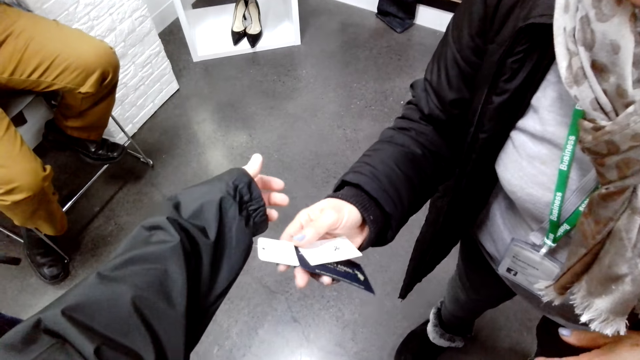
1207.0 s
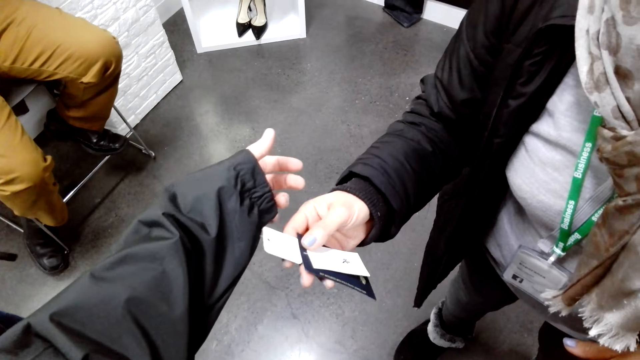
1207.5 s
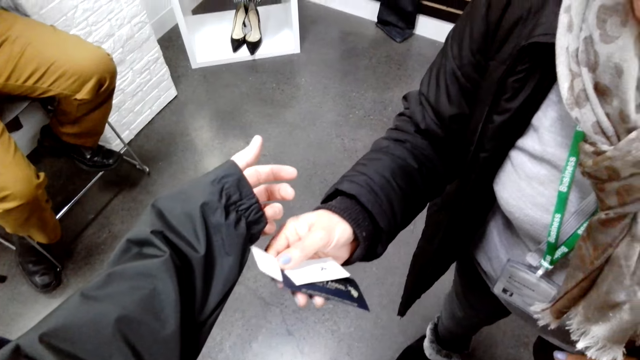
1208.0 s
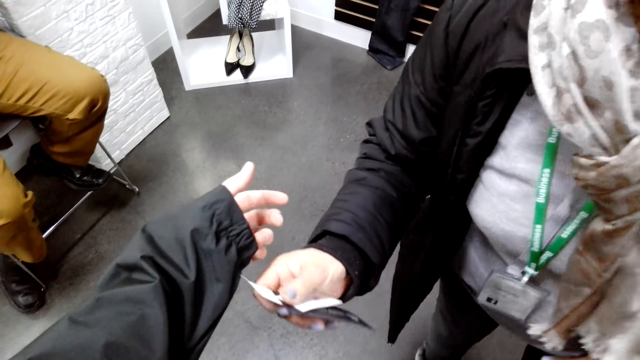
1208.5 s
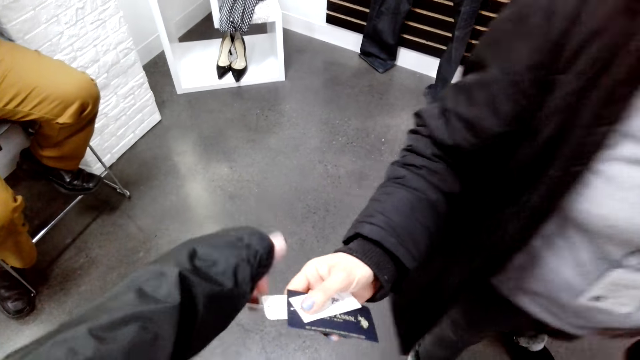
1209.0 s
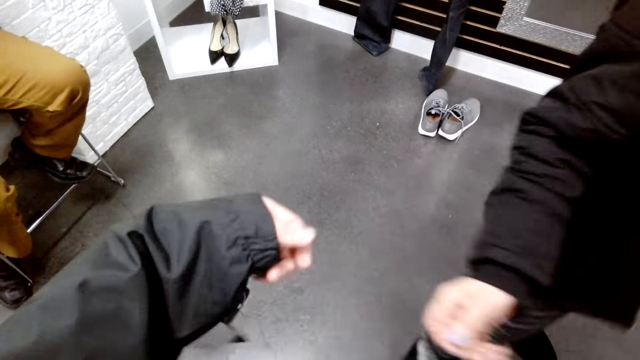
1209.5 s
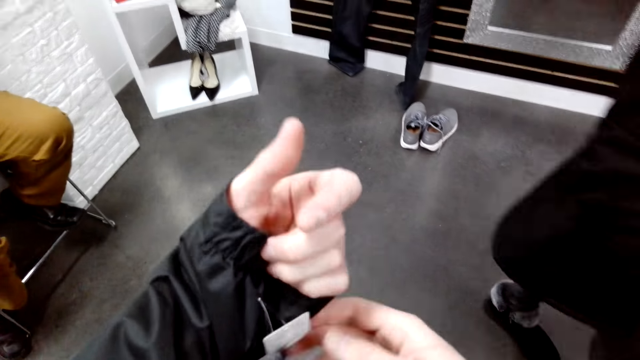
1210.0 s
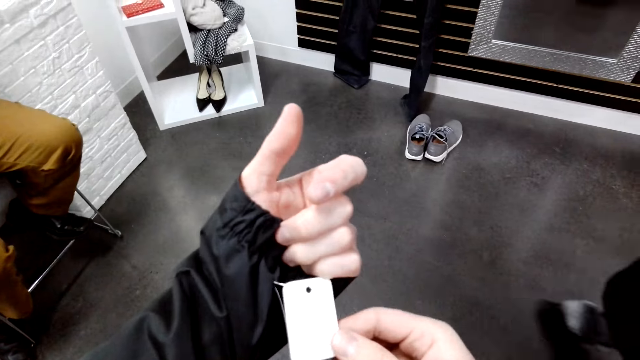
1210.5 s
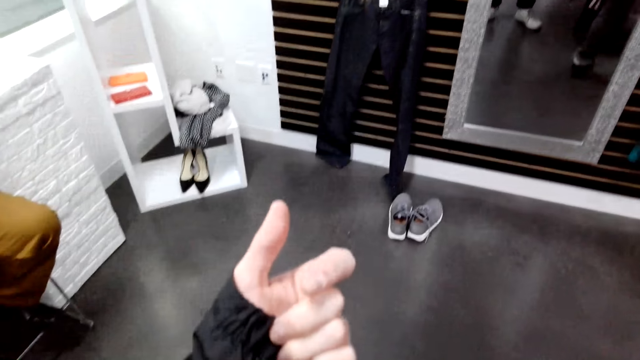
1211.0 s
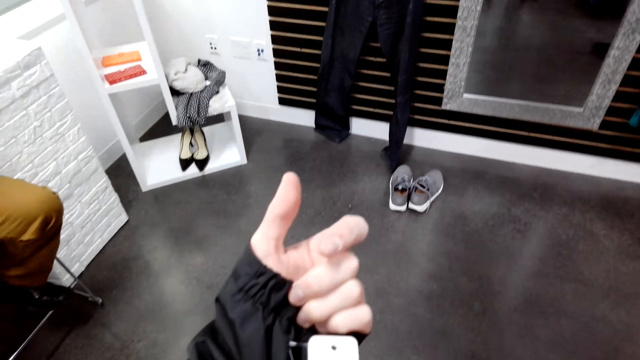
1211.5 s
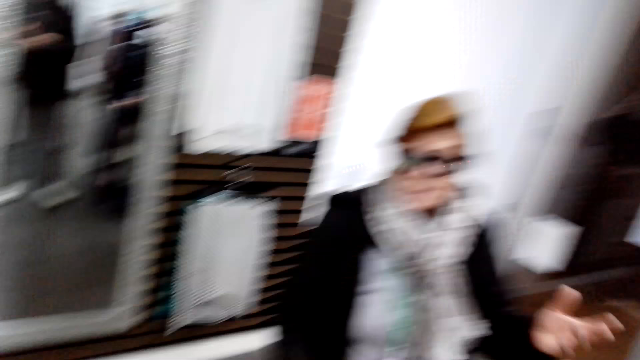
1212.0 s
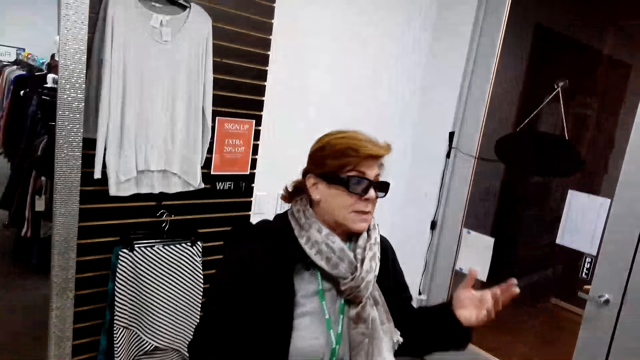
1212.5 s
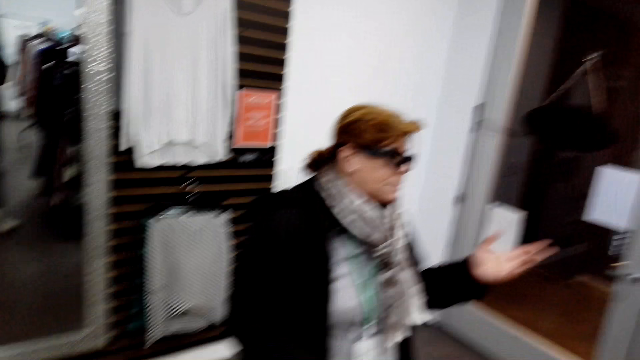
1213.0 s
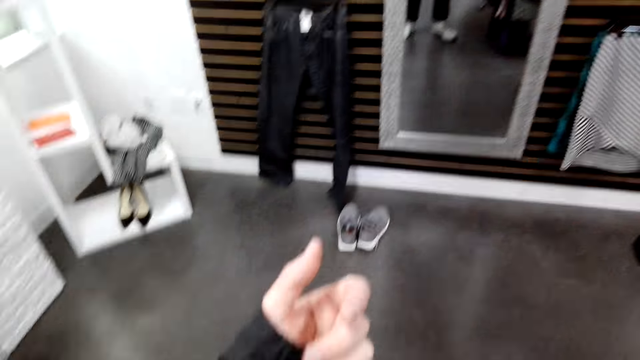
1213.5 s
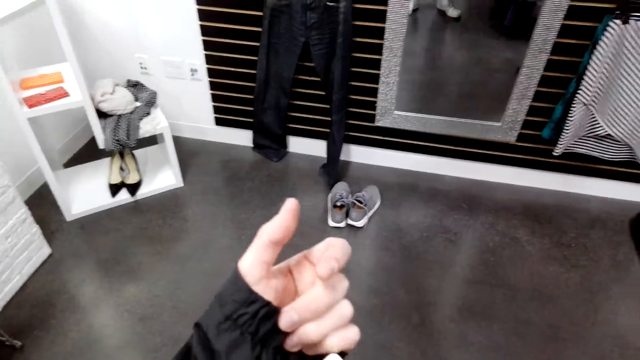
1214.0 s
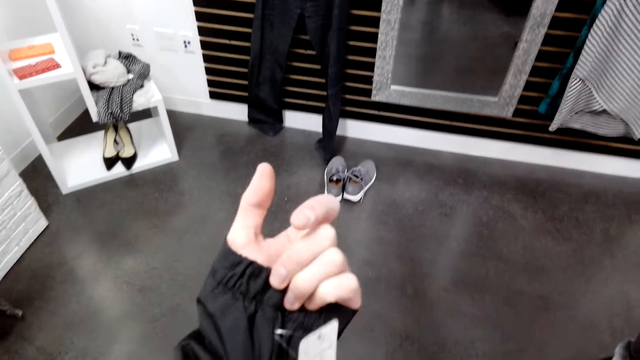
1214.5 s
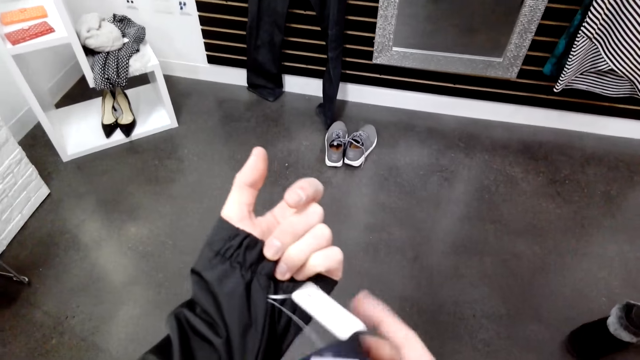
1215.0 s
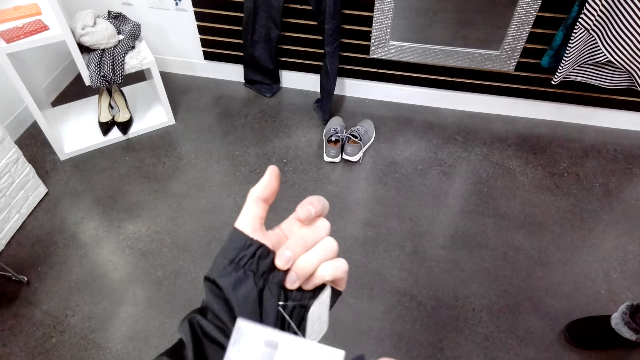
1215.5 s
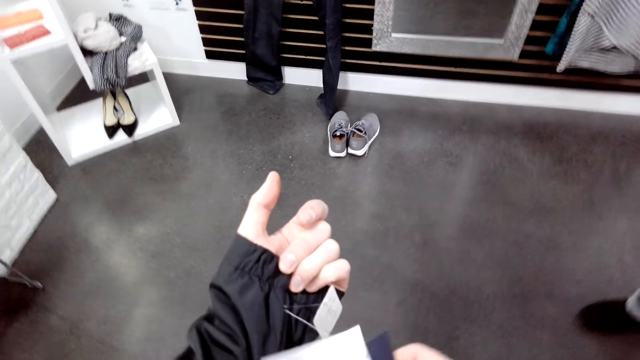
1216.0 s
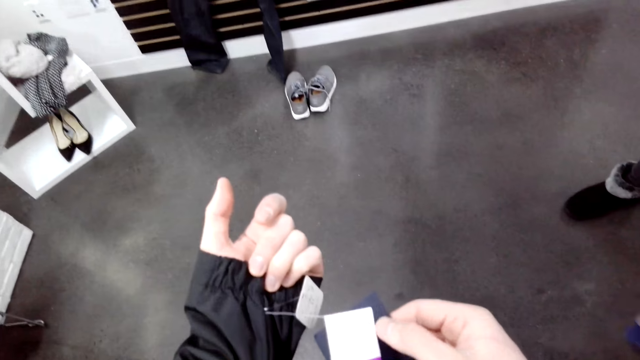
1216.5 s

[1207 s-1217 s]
A woman holds a jacket tag and reads on the cloth tag. The woman walks in a room. The camera wearer holds the jacket tag. The woman lifts hands. The camera wearer reads on the cloth tag.

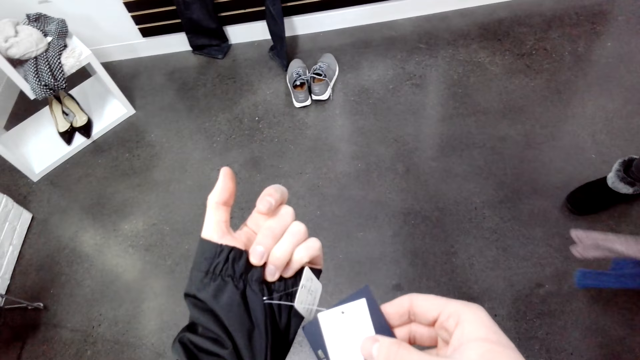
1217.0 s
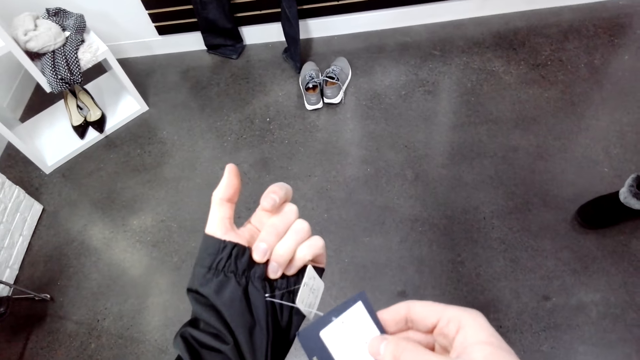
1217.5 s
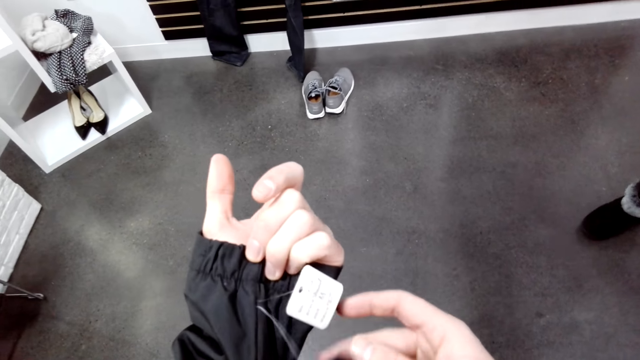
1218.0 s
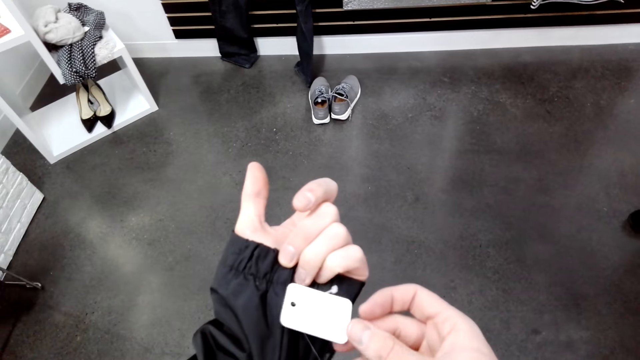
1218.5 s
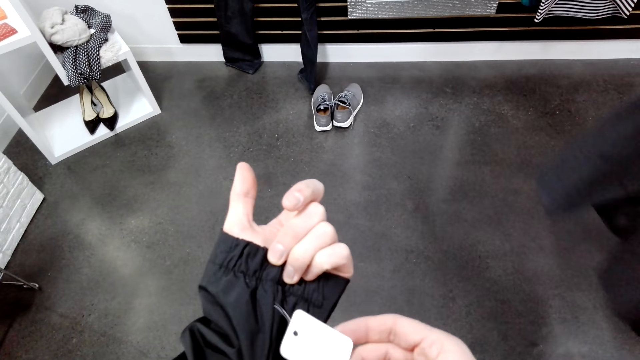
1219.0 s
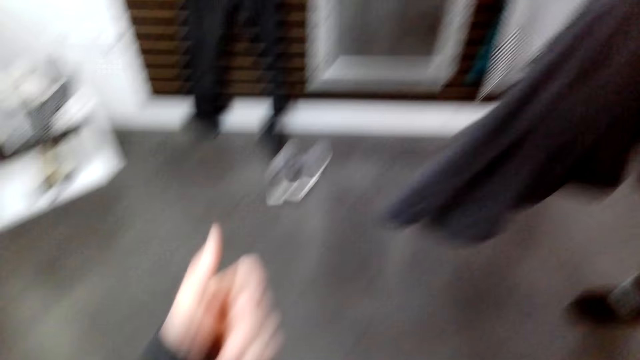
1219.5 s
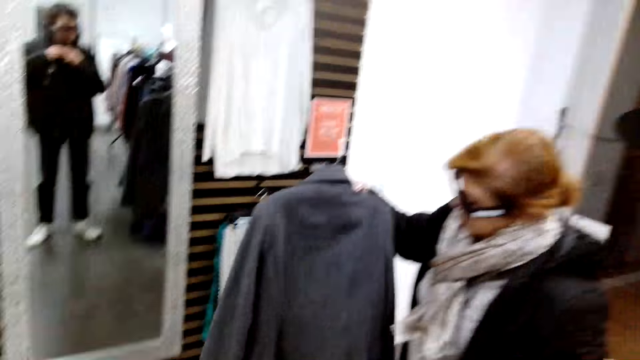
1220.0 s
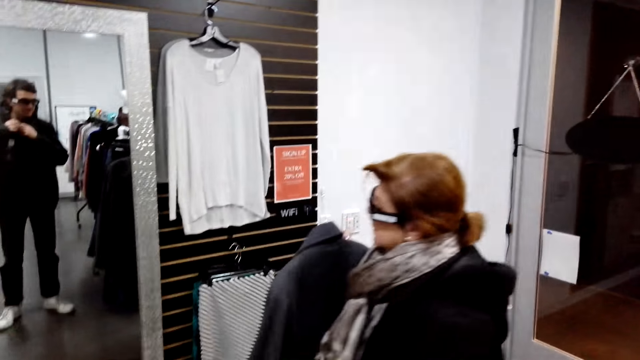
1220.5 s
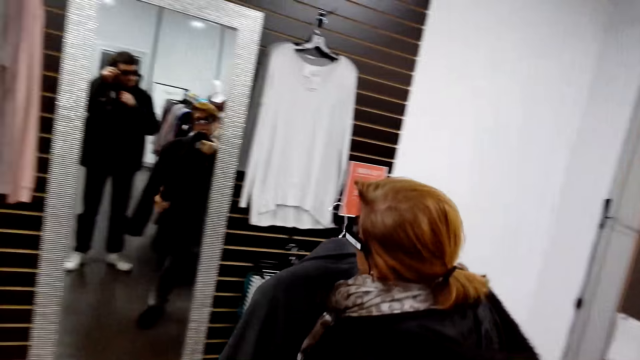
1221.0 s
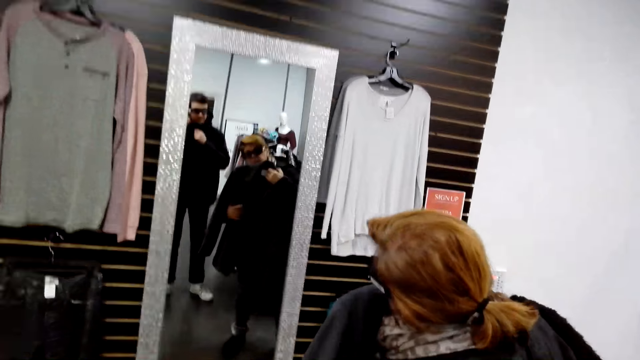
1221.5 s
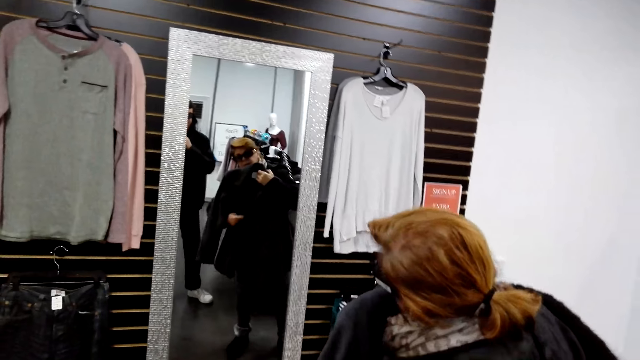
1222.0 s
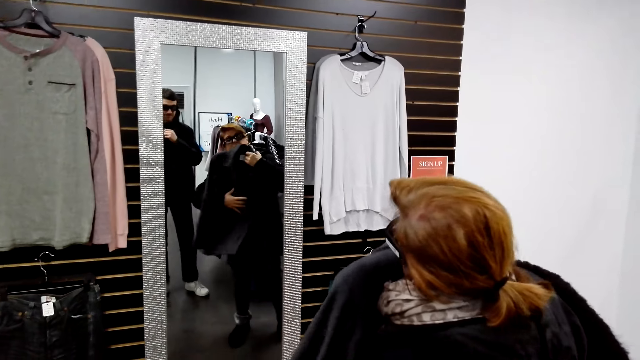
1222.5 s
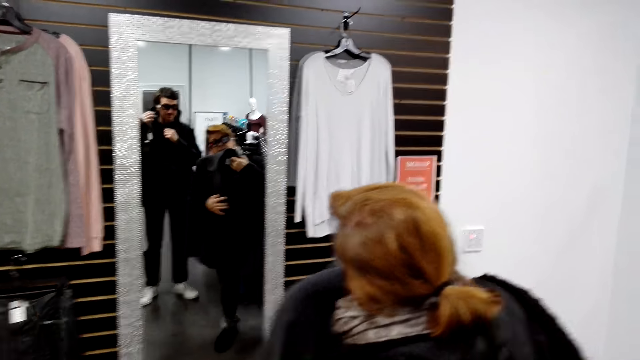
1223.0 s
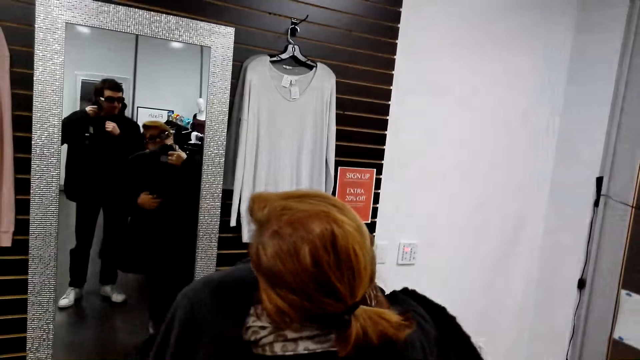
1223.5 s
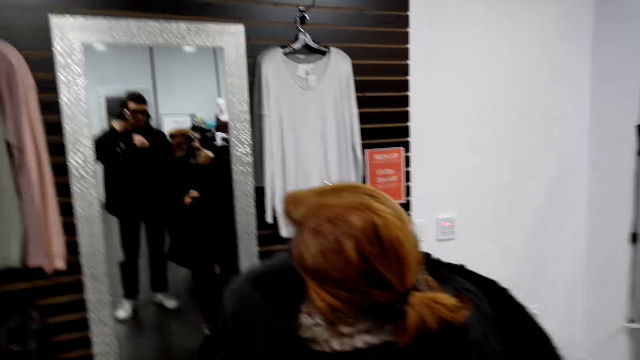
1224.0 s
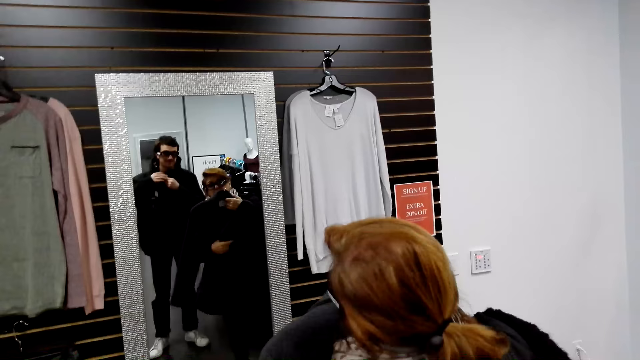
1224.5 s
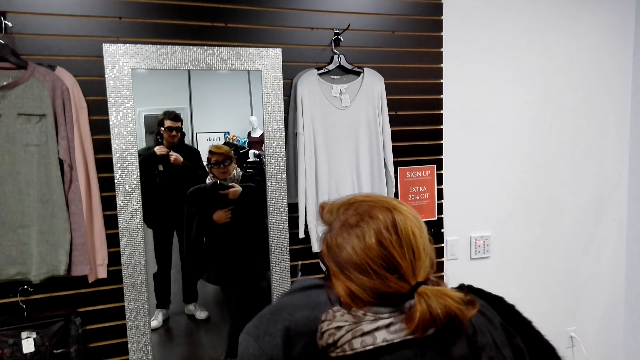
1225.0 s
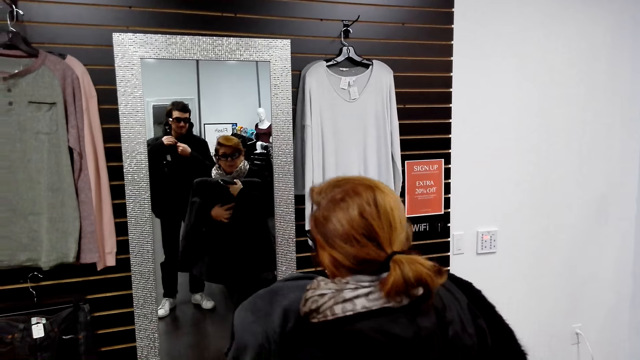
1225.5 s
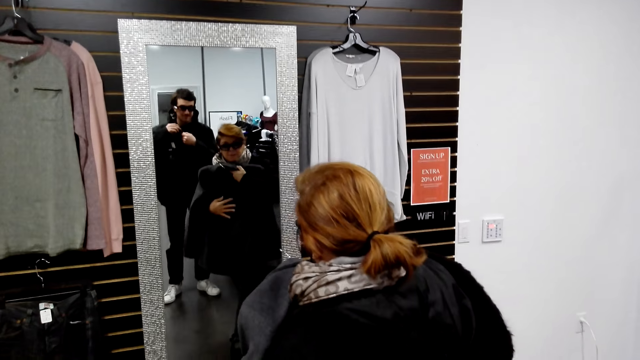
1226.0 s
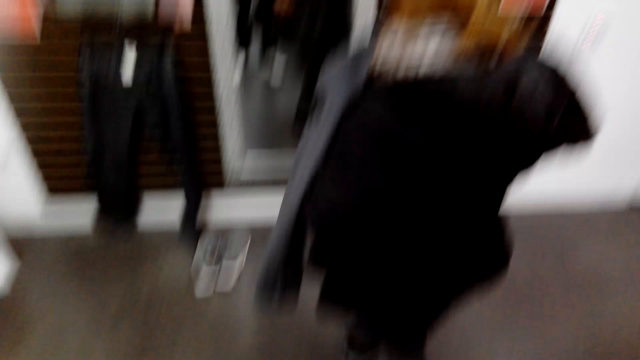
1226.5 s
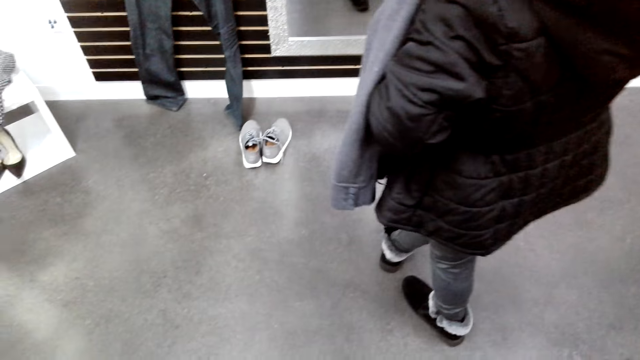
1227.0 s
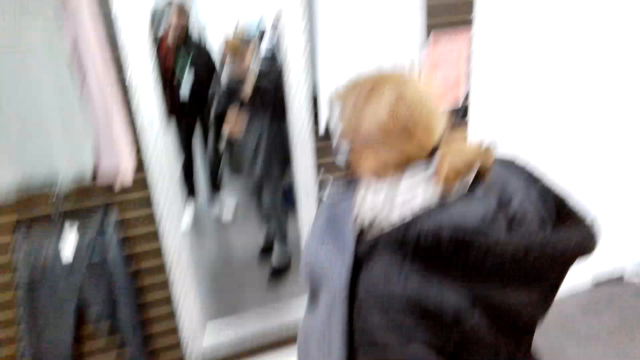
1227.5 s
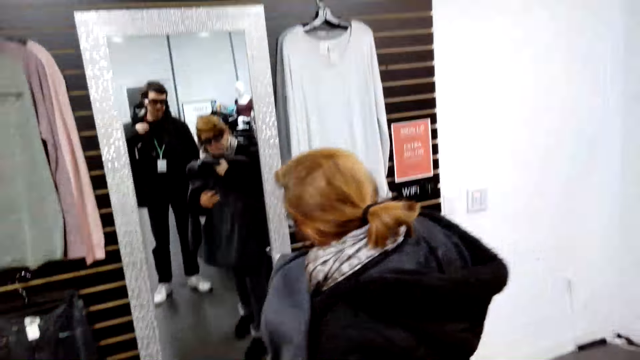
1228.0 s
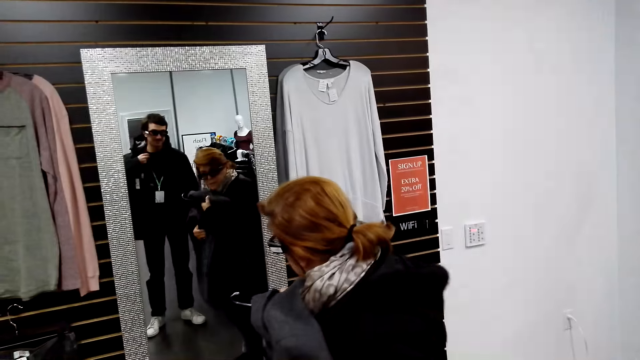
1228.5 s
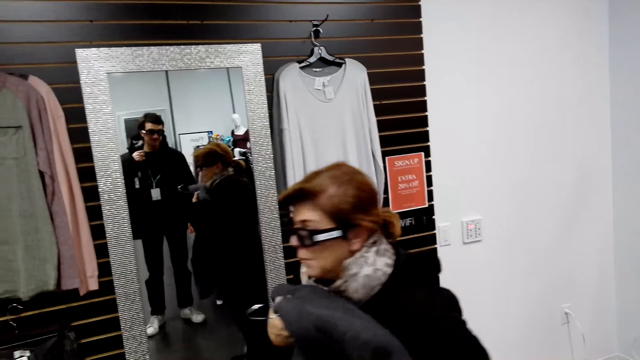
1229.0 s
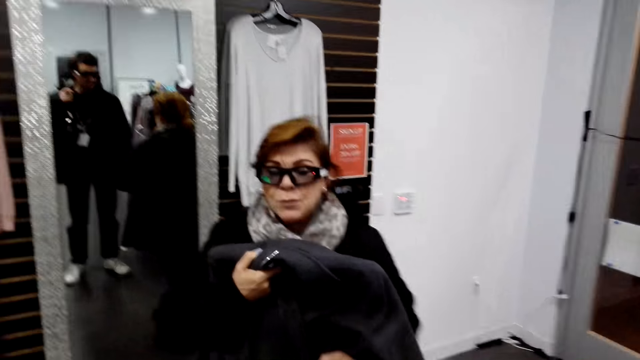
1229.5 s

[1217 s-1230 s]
A woman lifts a jacket. The woman looks in the mirror and fits the jacket in the mirror.
